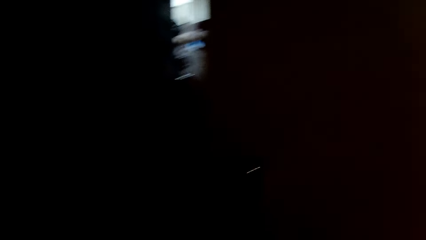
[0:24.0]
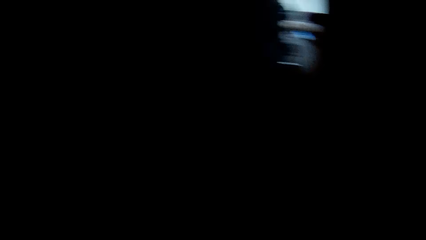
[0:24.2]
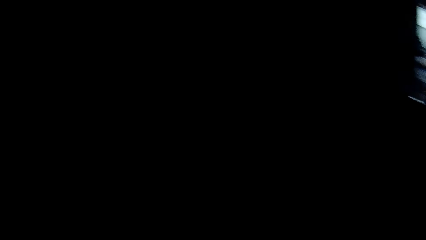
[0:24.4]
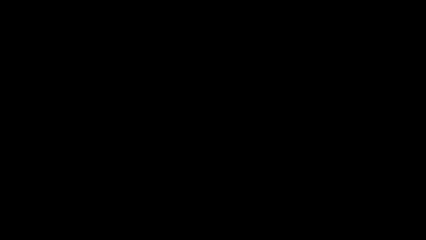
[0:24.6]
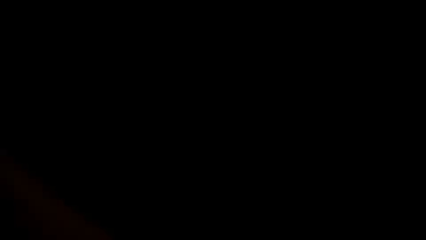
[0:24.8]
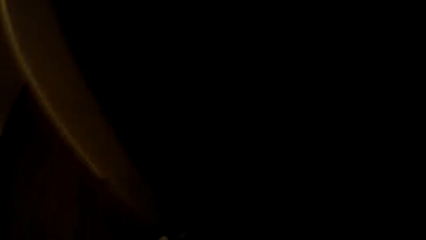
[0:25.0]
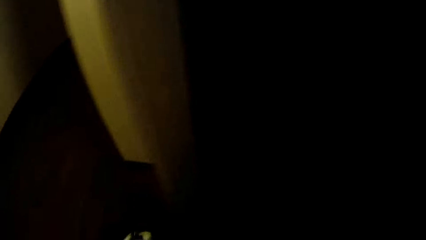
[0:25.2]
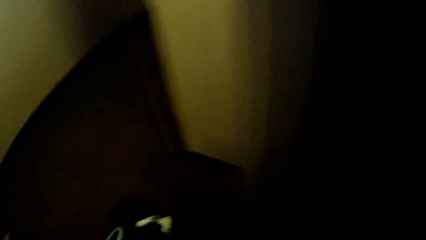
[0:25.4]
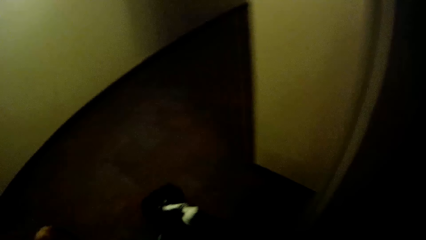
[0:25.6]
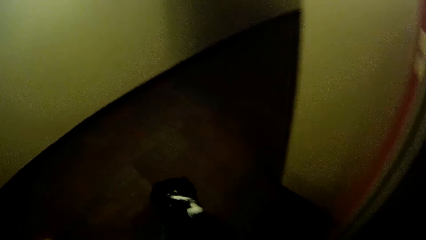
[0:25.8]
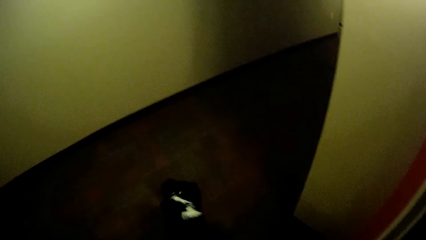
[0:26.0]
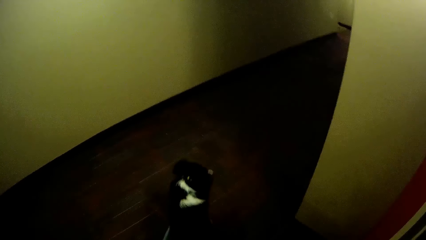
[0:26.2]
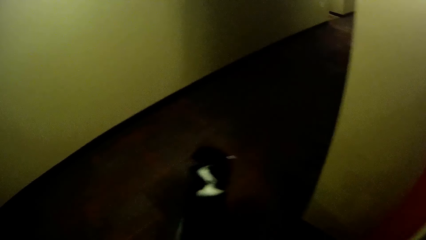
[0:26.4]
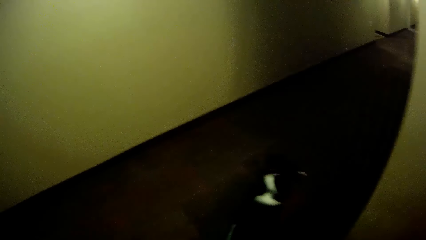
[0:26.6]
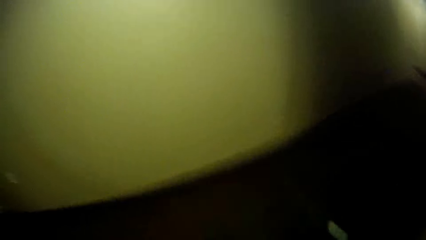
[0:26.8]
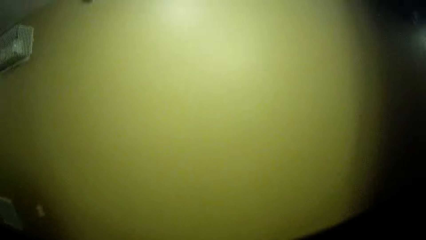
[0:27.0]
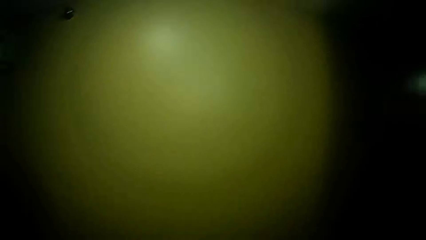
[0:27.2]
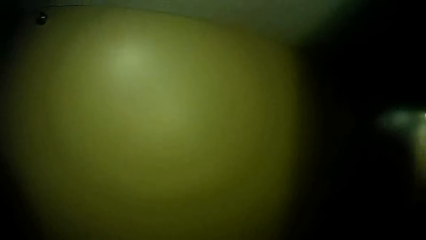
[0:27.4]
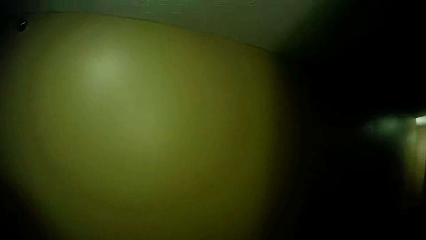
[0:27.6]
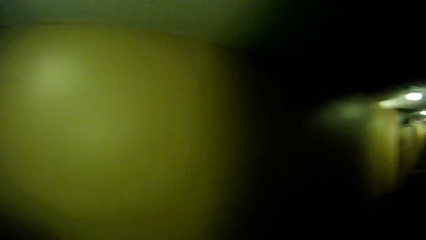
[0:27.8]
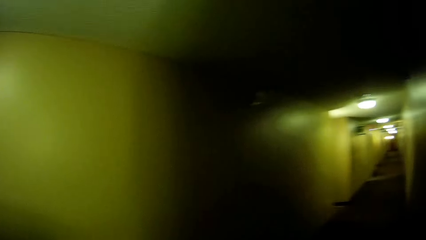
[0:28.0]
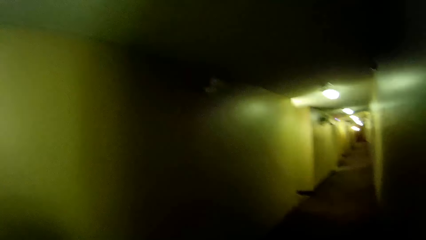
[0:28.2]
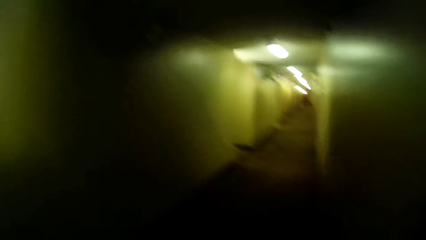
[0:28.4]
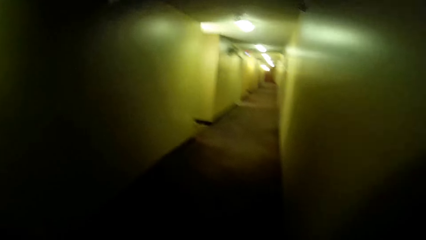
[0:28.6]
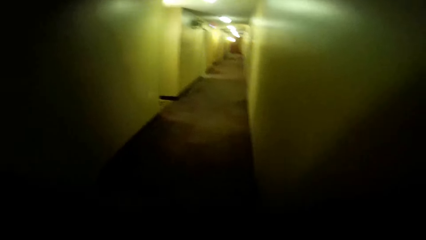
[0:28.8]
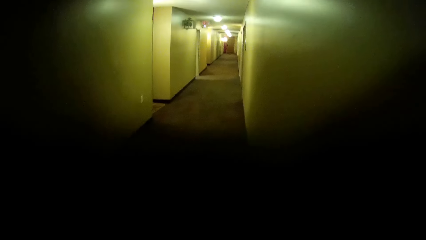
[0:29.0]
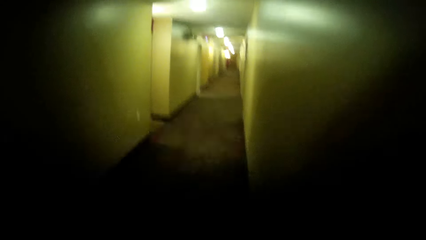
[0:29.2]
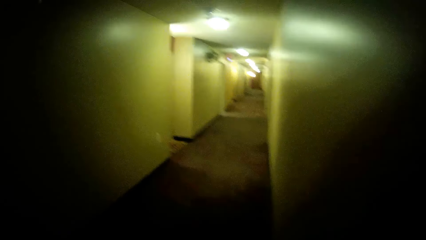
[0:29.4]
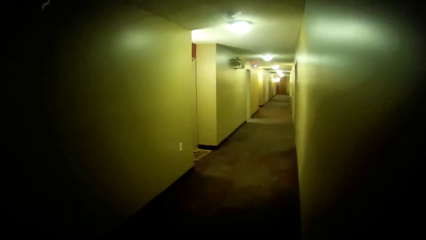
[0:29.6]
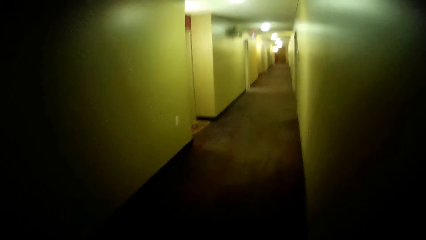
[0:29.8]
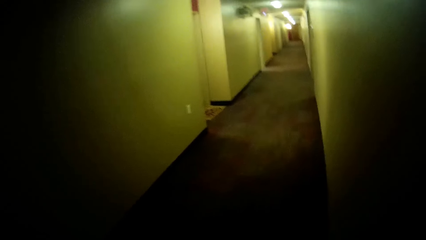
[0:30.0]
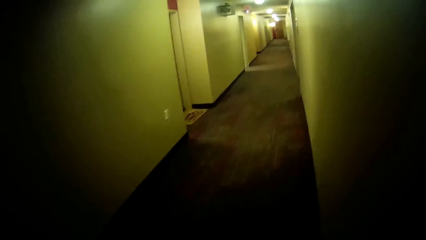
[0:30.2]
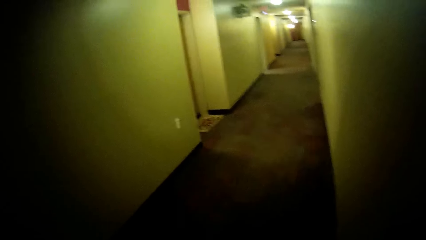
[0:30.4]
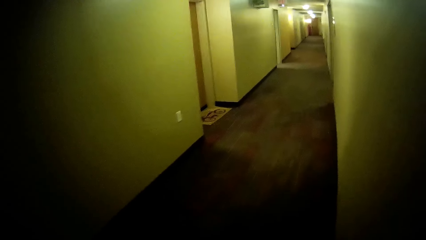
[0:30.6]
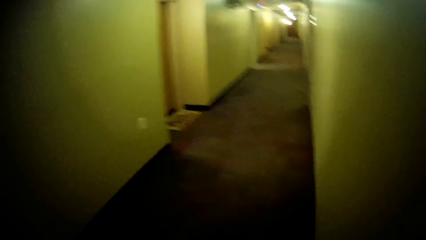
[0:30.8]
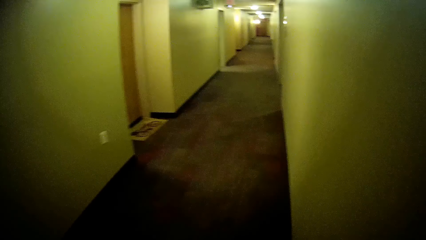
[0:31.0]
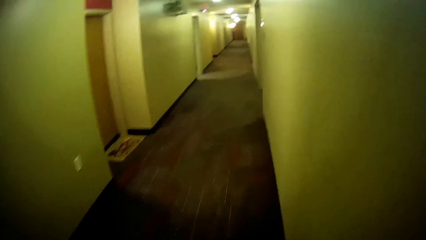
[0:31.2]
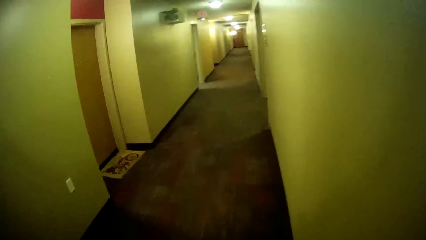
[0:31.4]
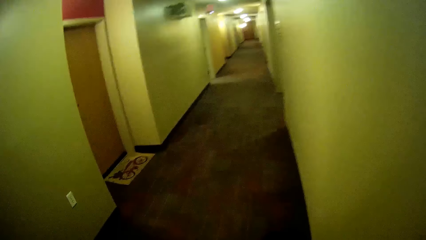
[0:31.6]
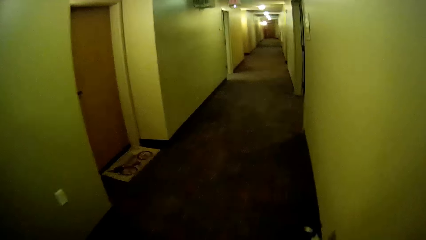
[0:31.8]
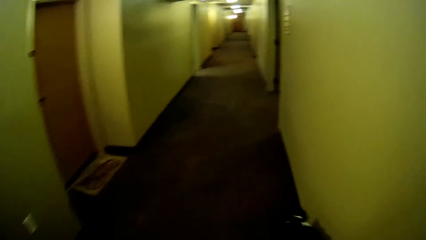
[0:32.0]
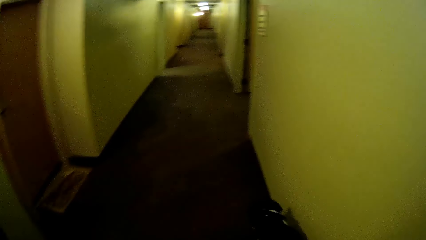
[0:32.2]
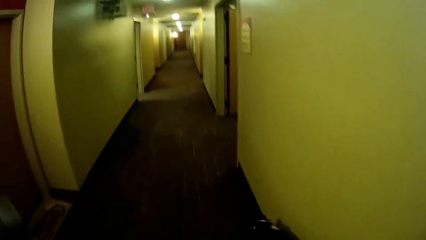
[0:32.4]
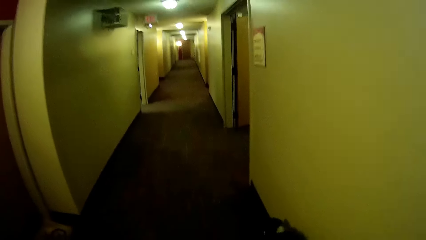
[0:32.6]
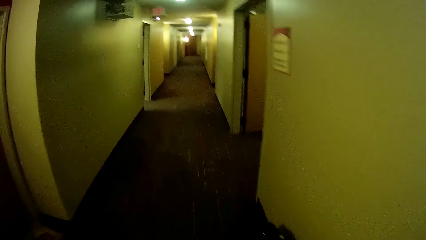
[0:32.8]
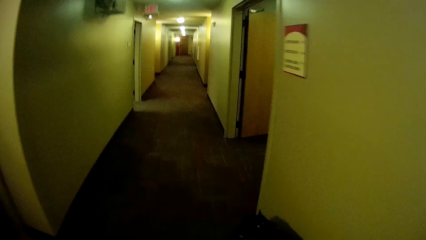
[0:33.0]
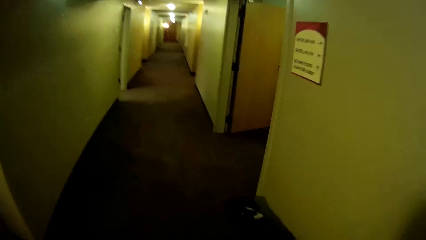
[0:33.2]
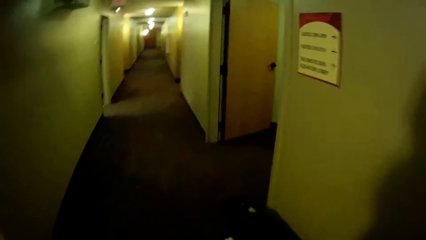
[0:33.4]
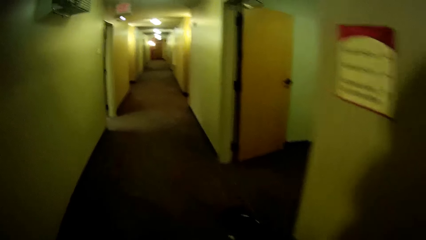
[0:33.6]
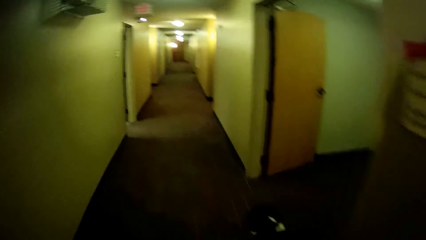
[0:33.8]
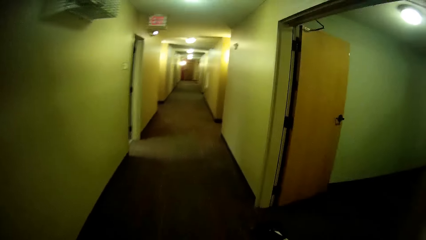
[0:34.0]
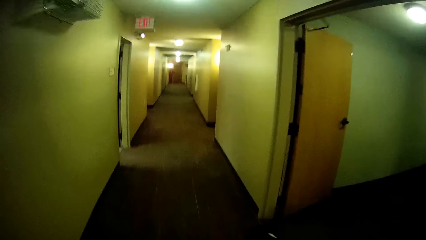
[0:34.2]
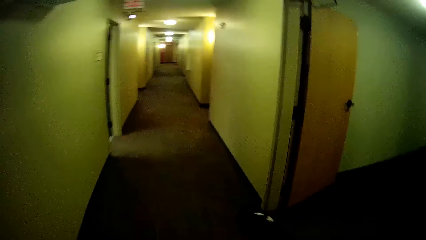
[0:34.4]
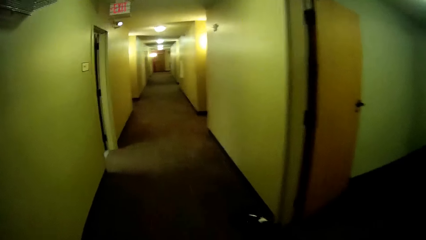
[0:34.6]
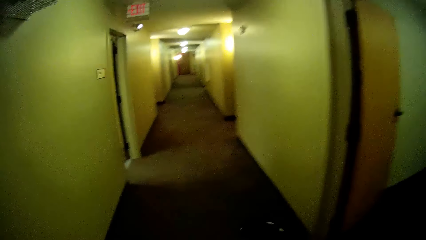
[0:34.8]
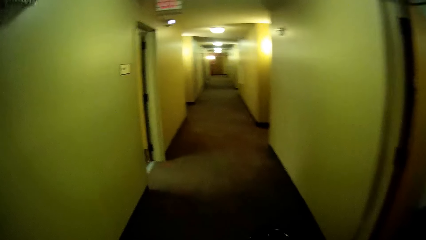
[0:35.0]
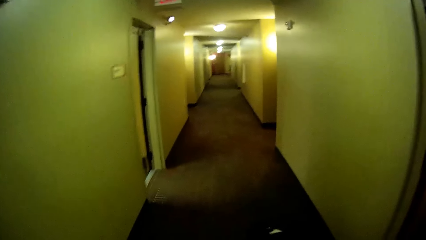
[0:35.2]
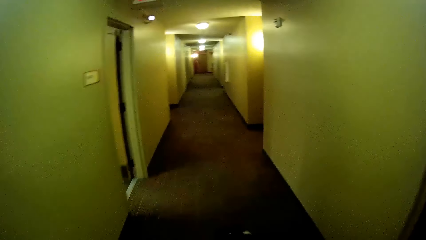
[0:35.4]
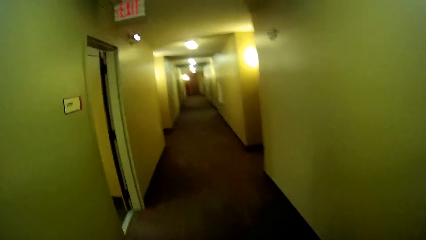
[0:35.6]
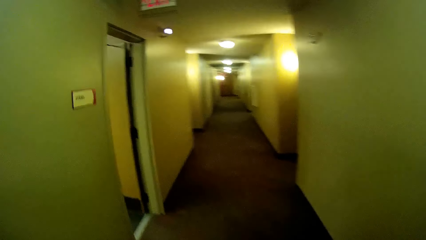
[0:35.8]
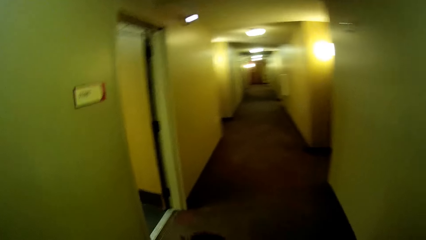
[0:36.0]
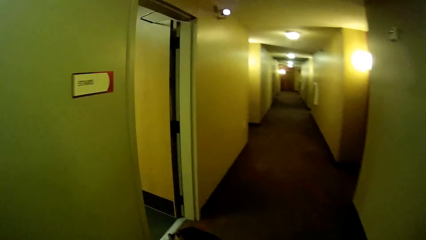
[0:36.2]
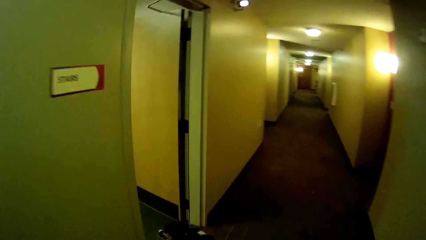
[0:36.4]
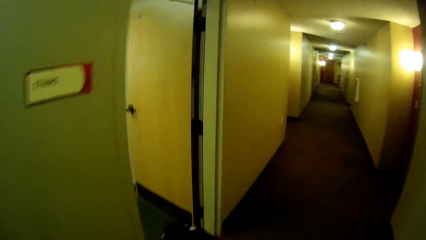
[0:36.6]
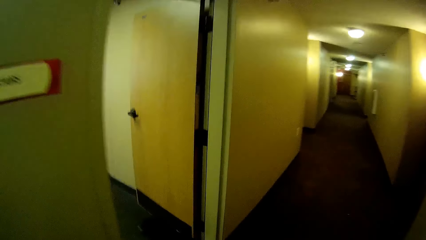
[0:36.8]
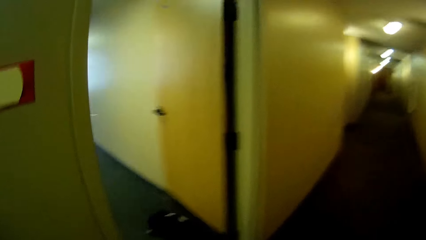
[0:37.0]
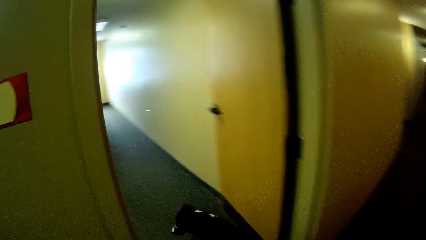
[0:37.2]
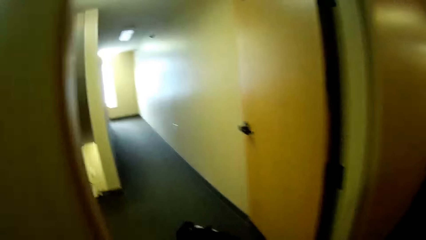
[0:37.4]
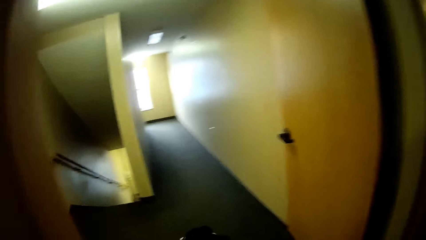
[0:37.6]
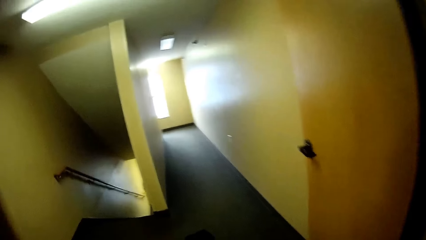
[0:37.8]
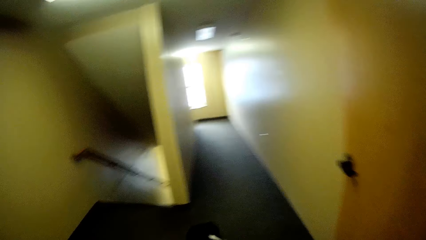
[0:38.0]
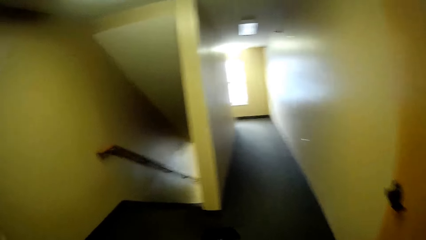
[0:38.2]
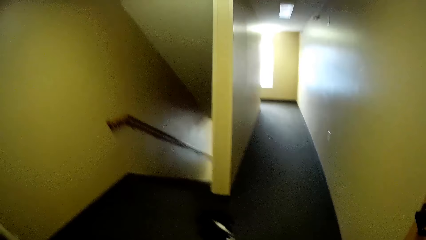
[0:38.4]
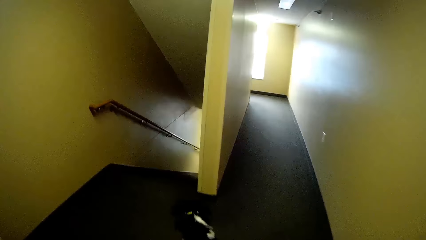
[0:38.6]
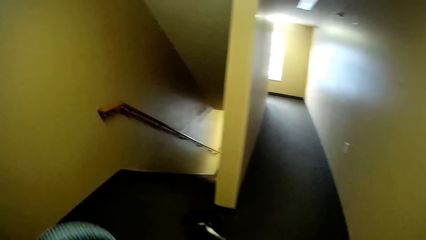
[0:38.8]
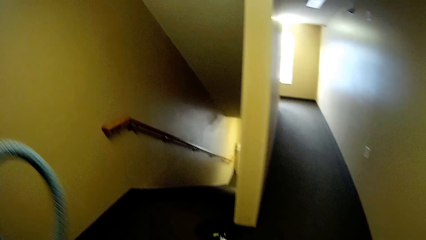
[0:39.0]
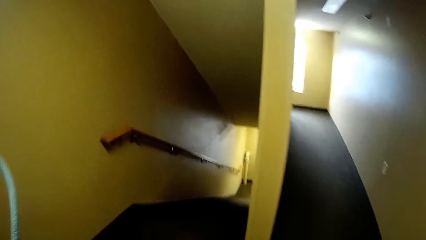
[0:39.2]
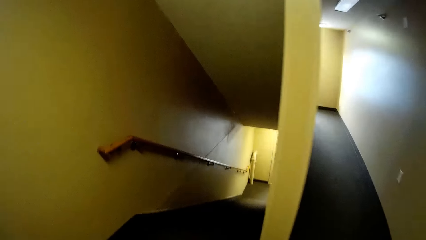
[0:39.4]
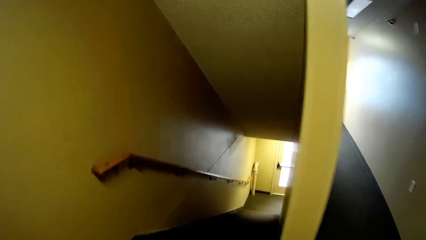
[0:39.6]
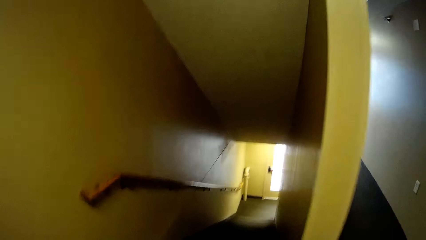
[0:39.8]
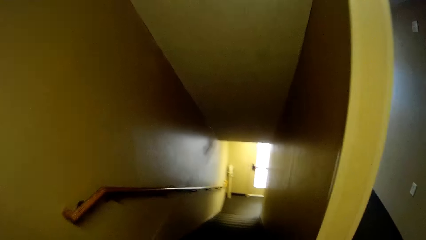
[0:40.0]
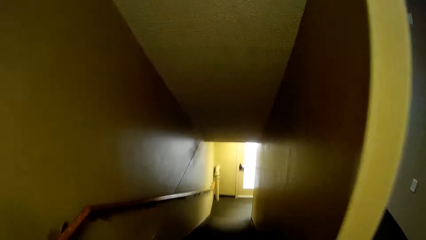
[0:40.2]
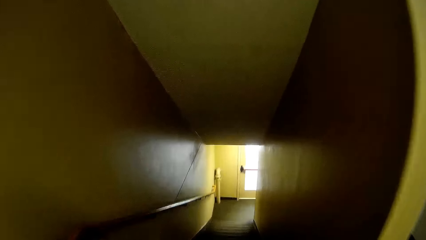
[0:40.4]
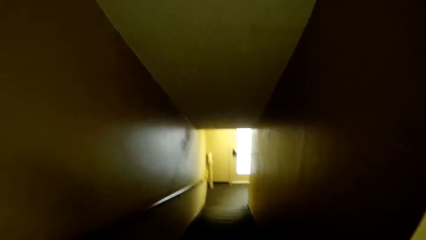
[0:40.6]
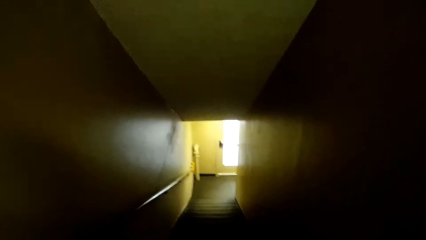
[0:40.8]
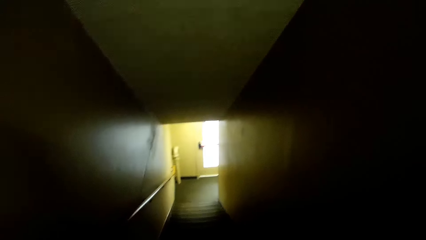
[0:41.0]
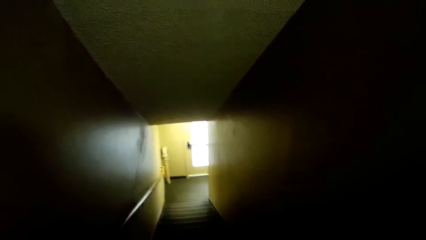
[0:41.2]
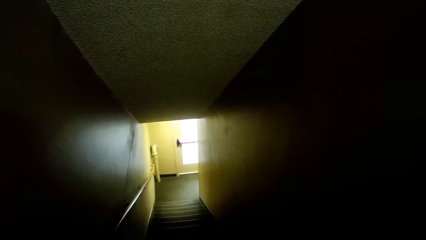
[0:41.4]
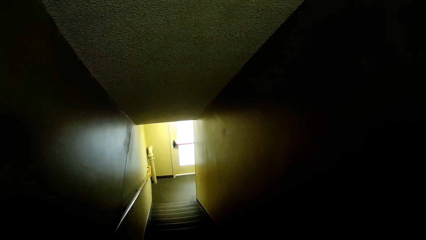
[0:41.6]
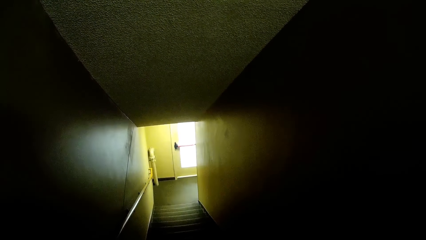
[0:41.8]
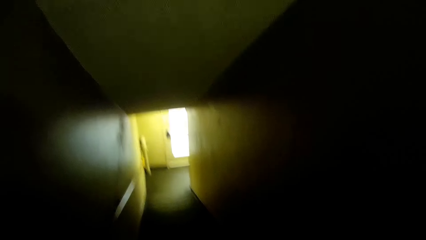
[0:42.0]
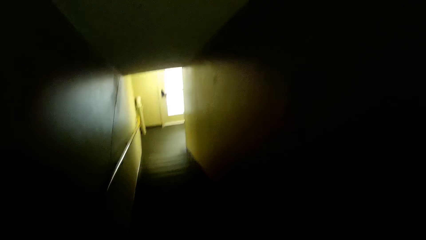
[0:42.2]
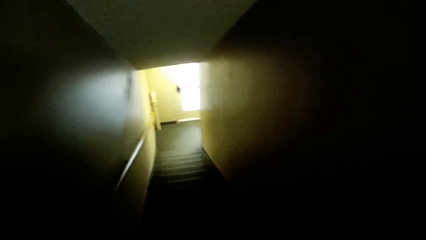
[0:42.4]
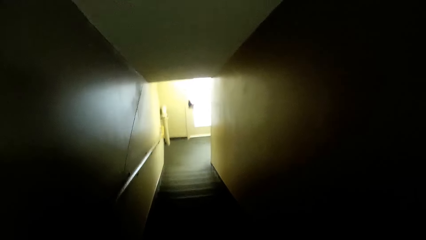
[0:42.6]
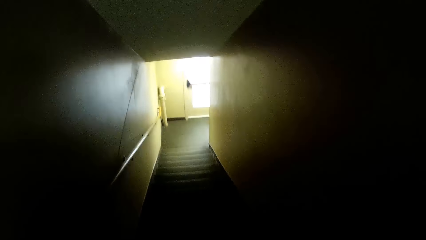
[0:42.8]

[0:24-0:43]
The camera wearer picks up a dog. They walk on the corridors. They turn left side. They walk down the stairs.
